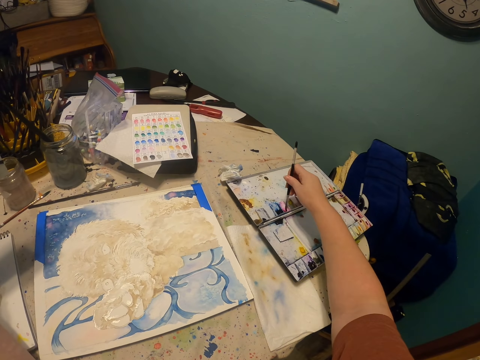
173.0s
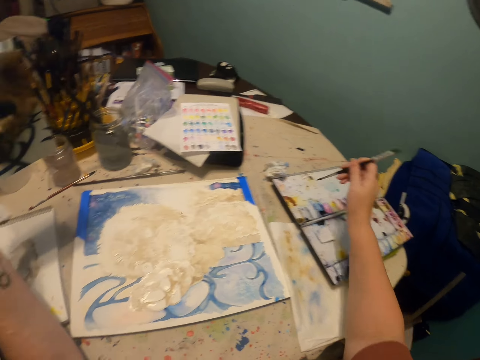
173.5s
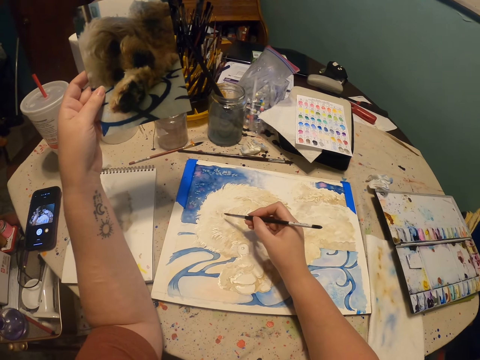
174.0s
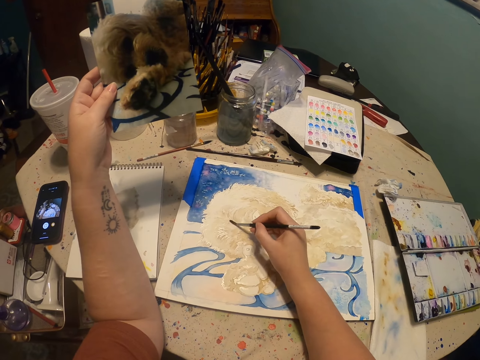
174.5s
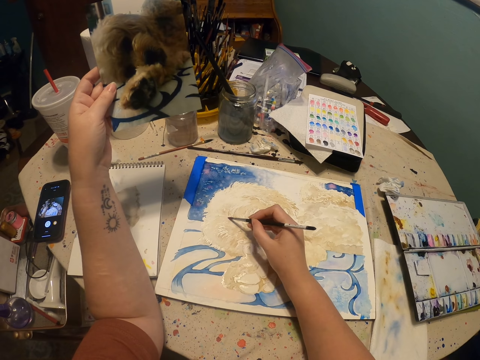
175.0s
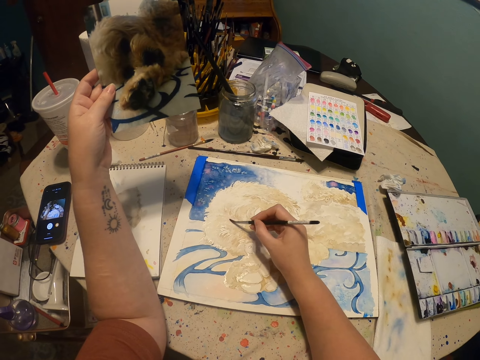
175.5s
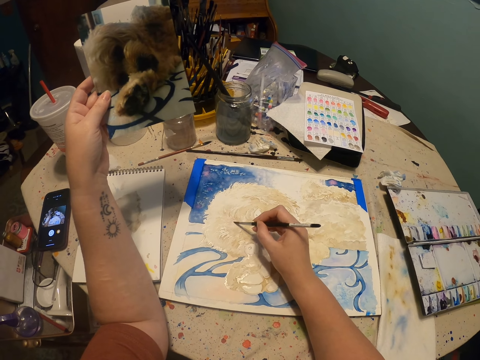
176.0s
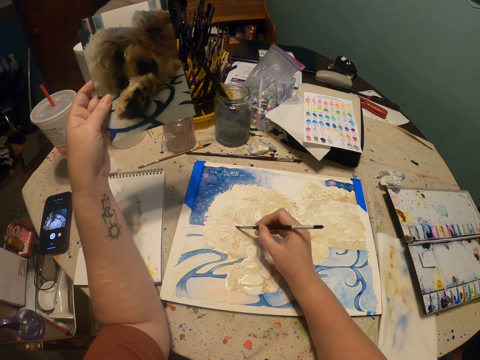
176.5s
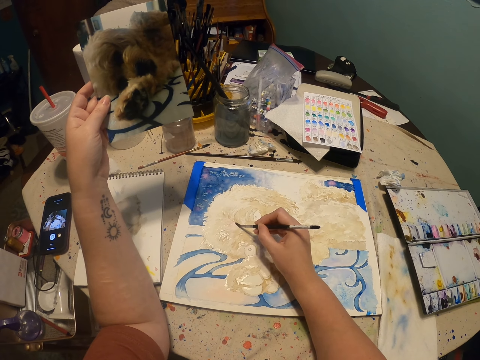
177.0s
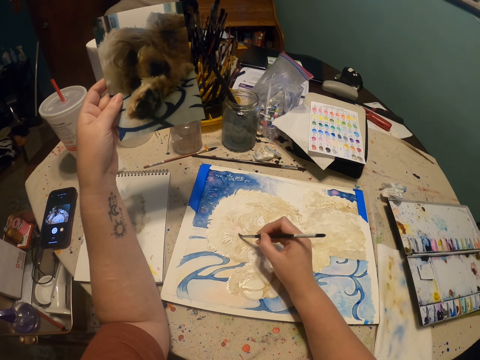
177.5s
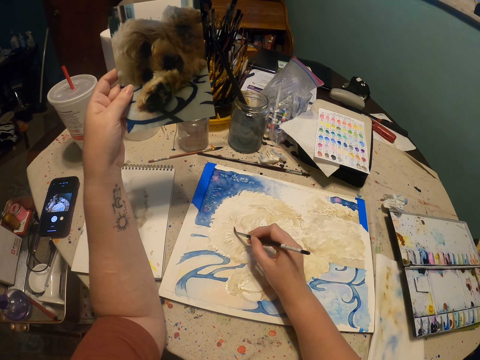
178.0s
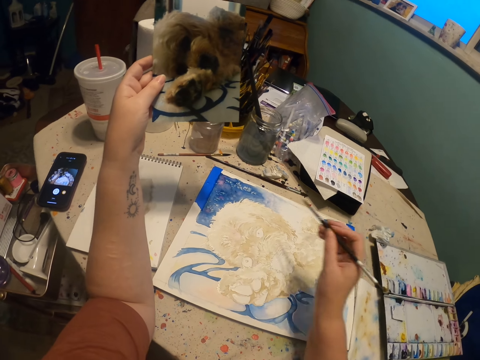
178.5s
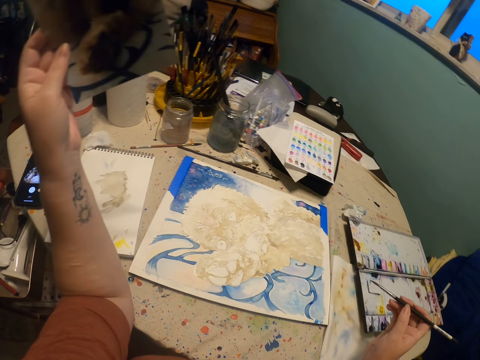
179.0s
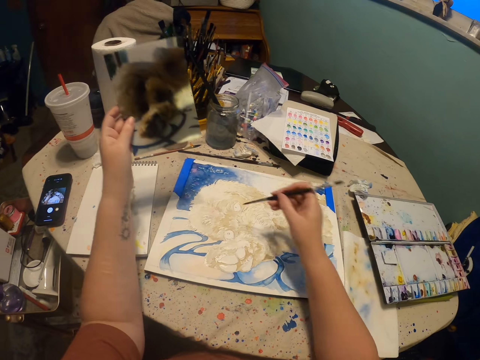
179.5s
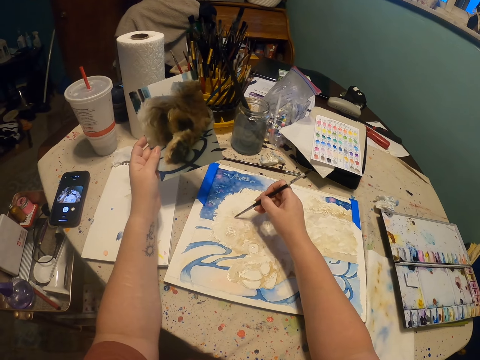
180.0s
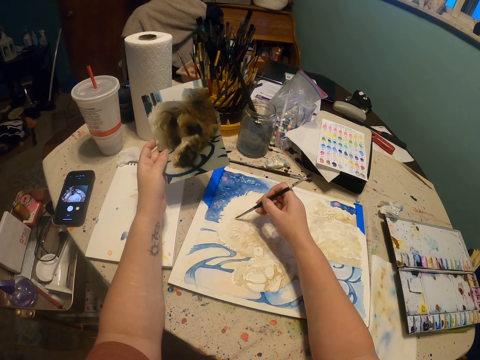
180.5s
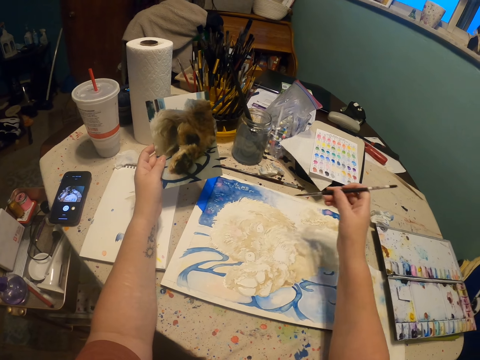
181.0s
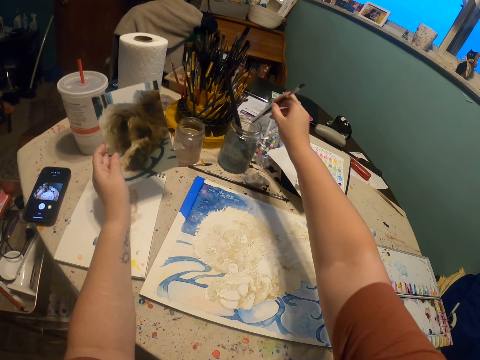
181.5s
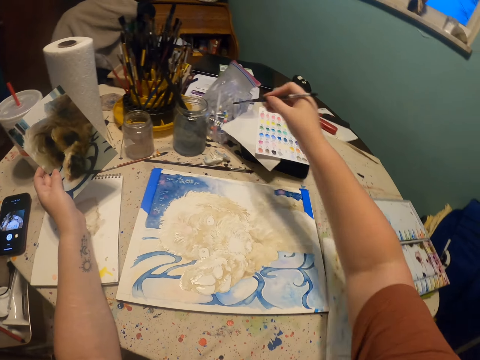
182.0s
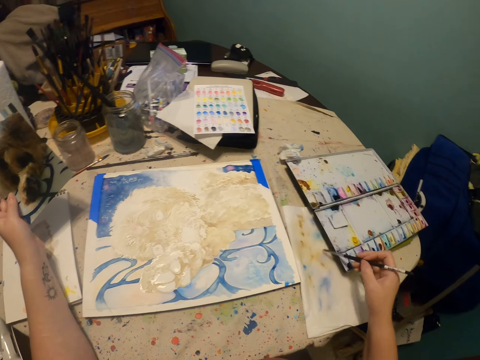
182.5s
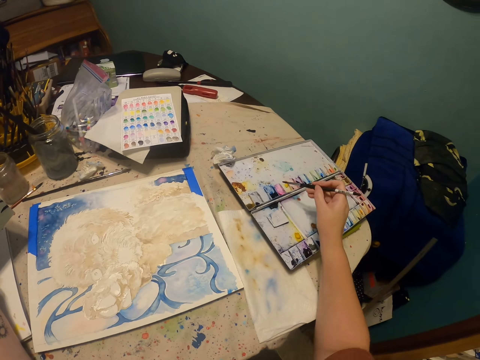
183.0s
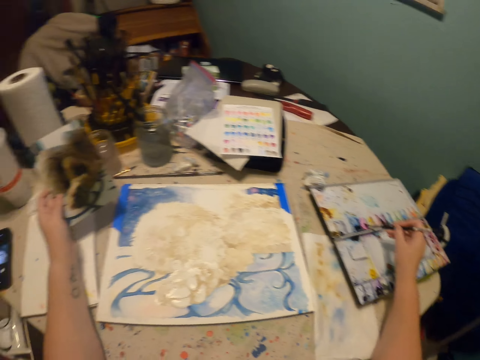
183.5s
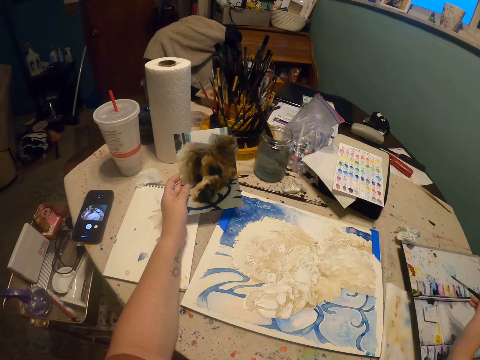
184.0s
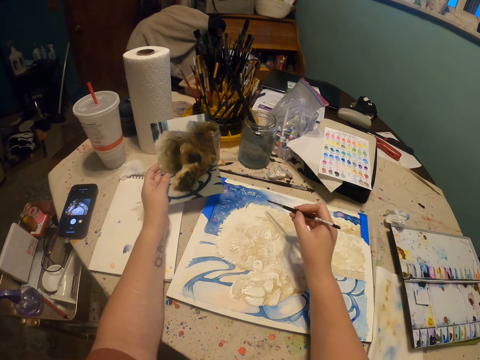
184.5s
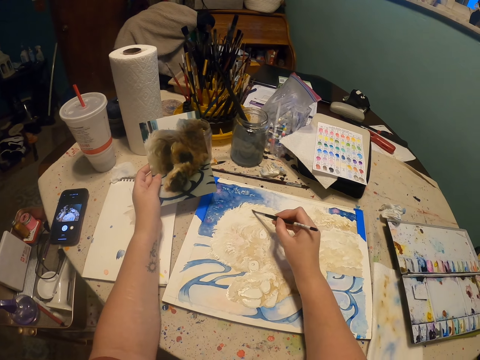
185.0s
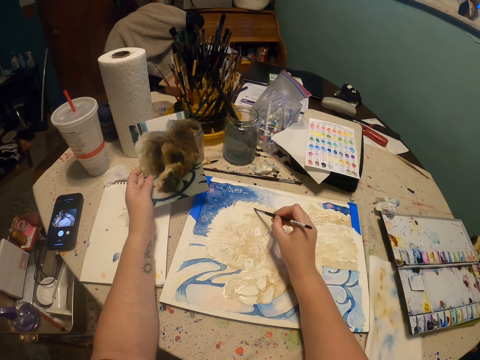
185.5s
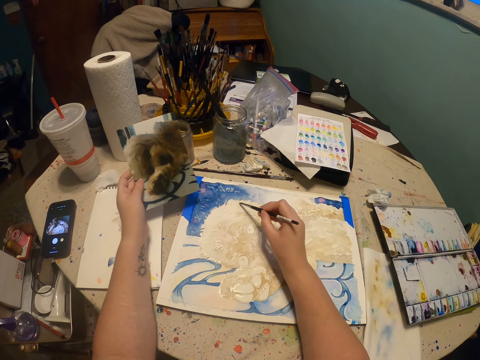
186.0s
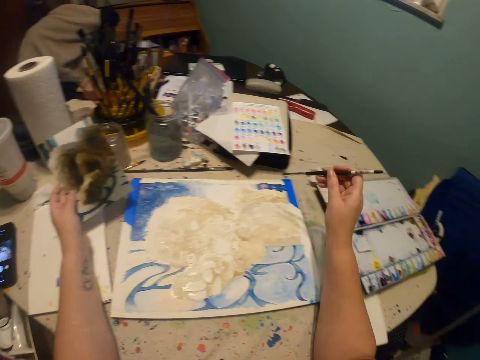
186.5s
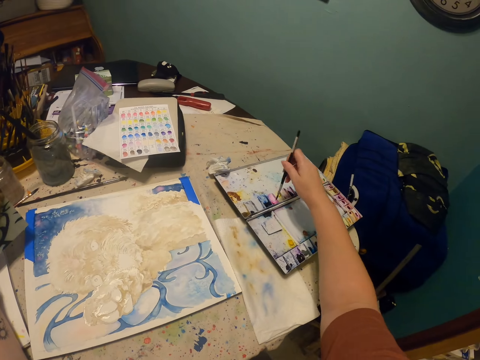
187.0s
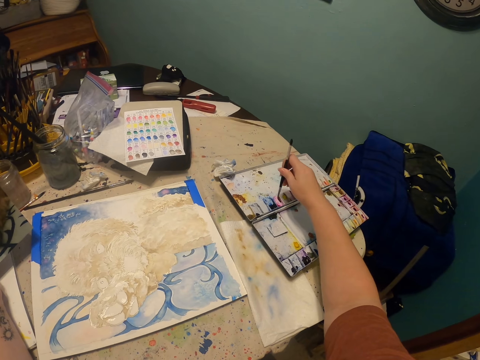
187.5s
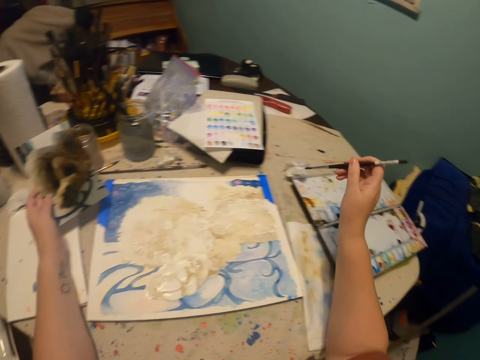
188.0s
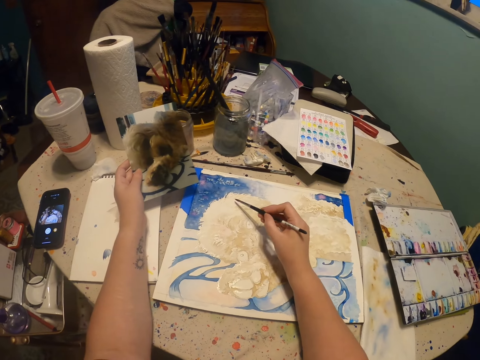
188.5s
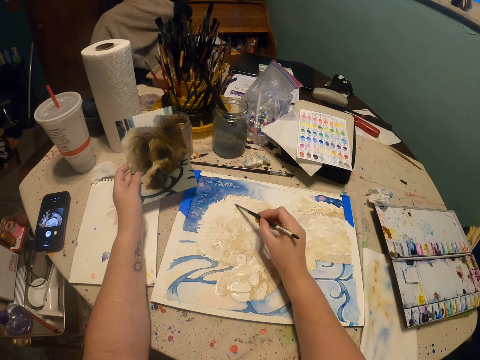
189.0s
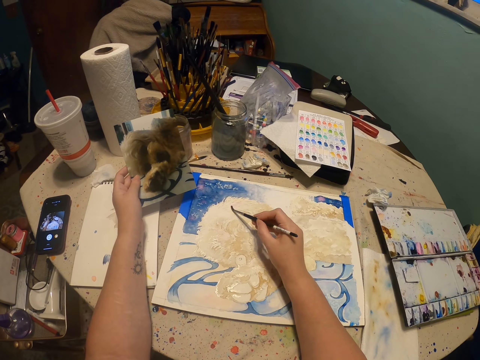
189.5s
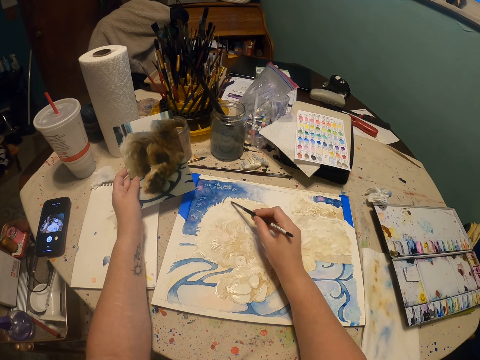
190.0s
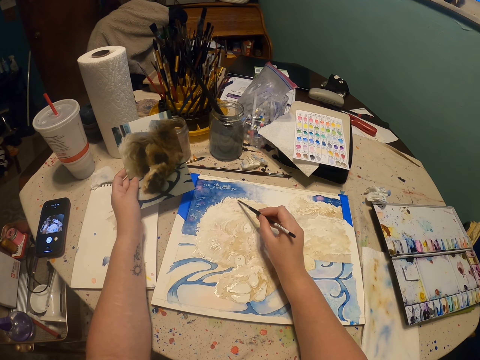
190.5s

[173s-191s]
The camera wearer scoops the paint from the paintbox. They paint on the paint paper. They dip the paintbrush in the water in the can. They scoop the paint from the paintbox and paint on the paint paper. They scoop the paint from the paintbox and paint on the paint paper.

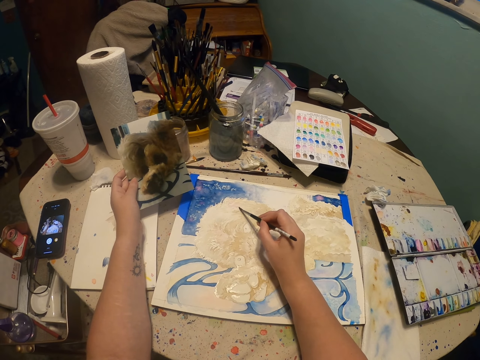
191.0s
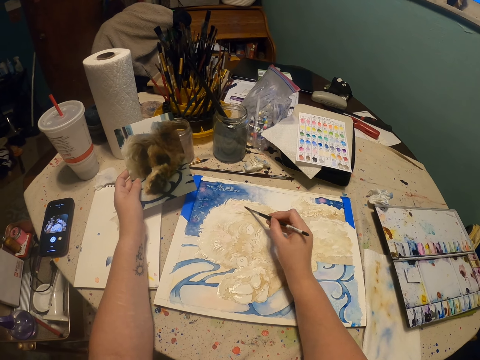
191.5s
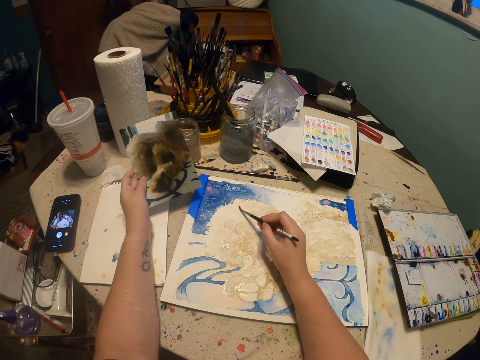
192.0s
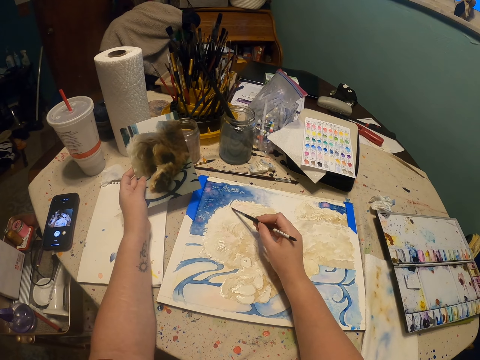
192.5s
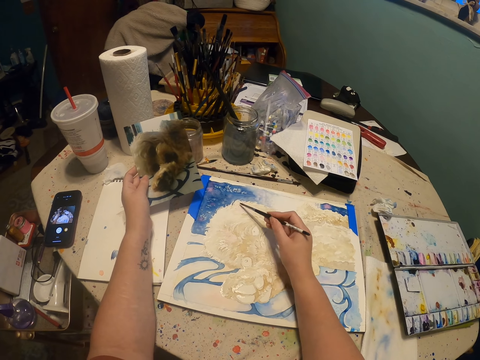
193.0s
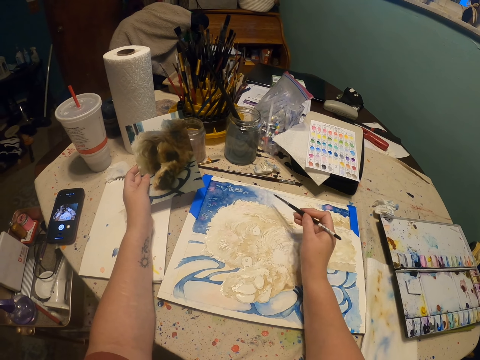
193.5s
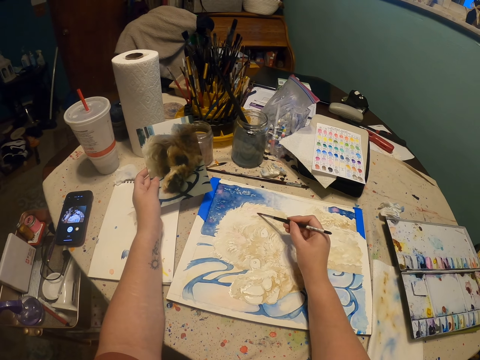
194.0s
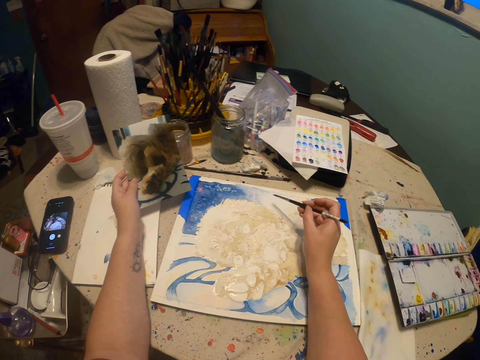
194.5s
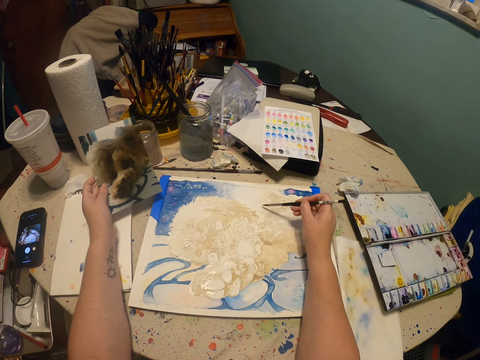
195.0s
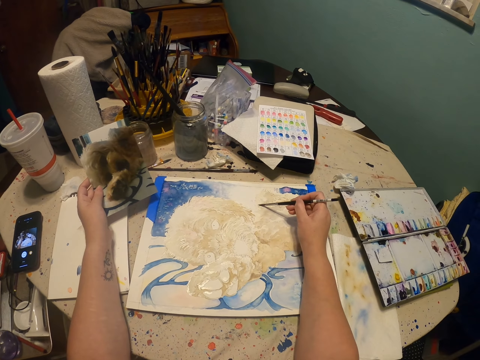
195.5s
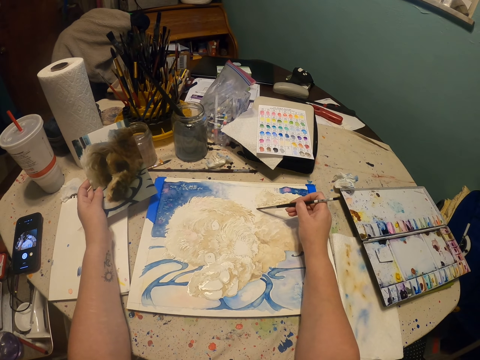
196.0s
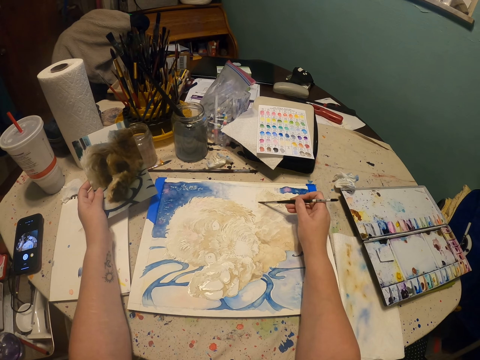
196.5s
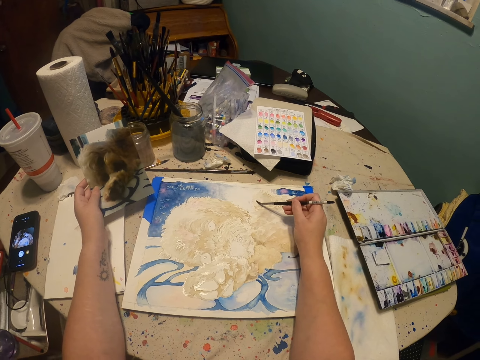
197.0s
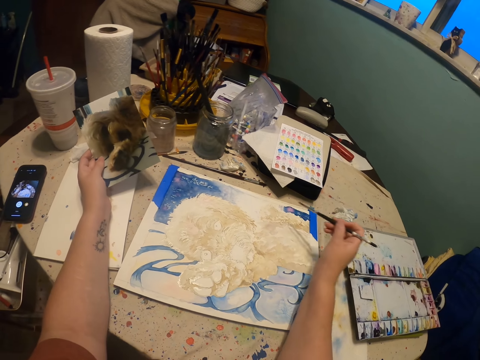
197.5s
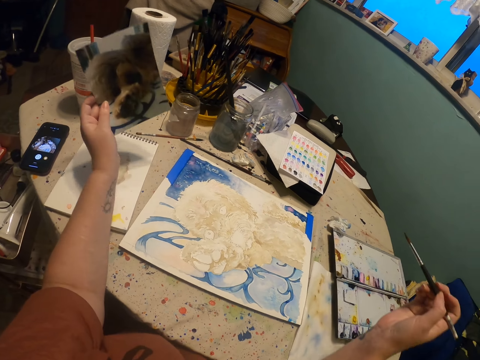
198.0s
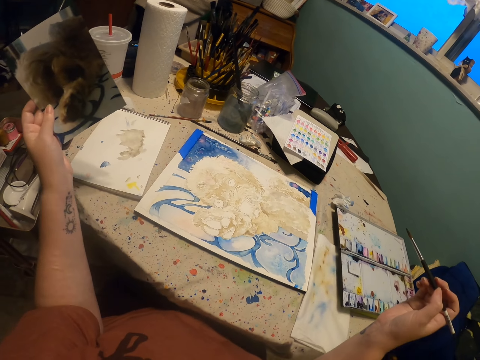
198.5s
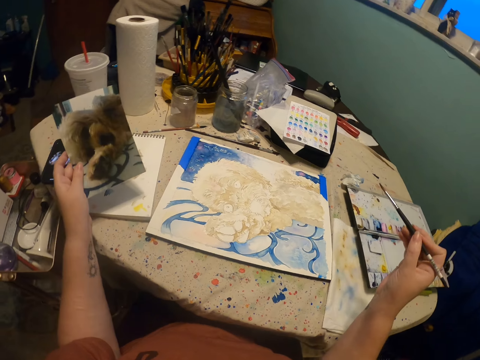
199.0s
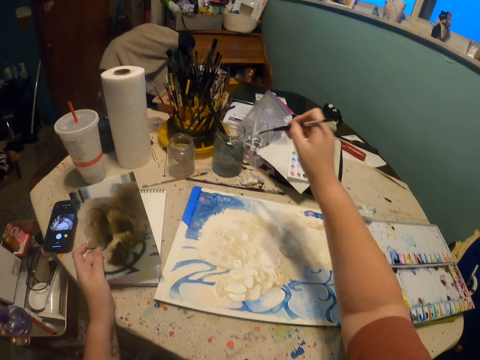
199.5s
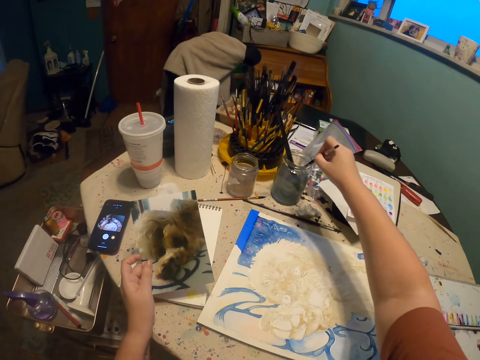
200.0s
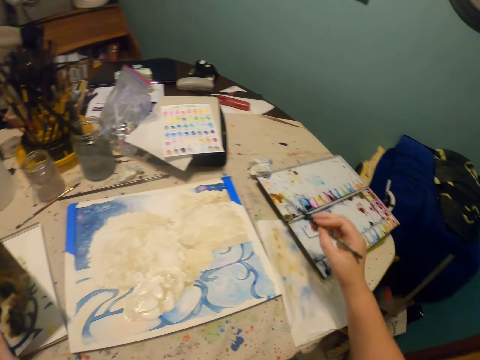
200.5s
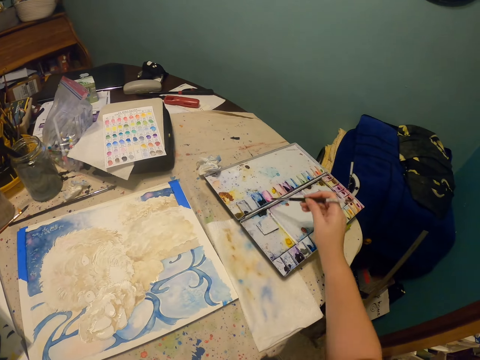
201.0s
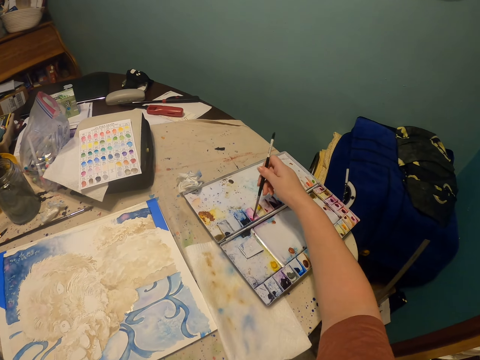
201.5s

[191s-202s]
The camera wearer dips the paintbrush in the water in the can.
